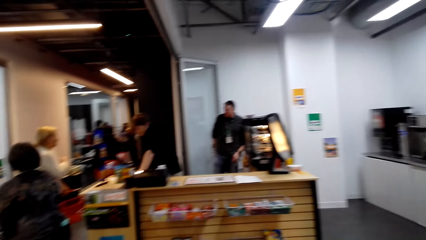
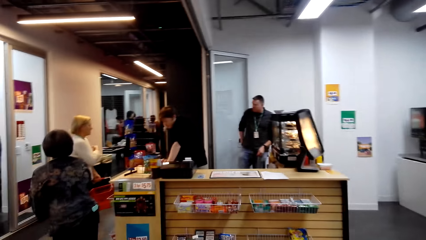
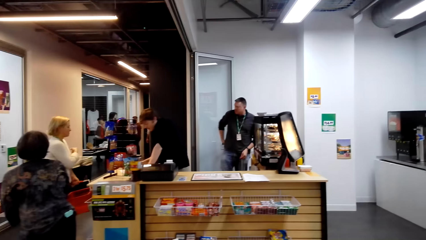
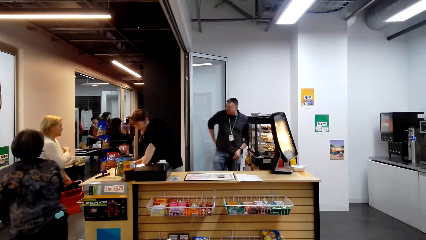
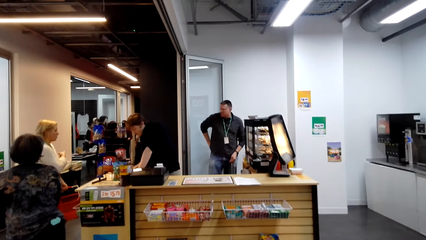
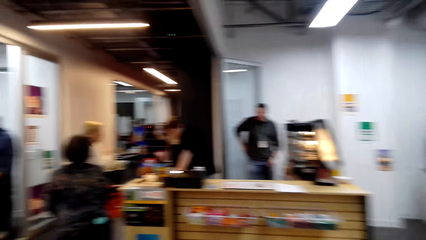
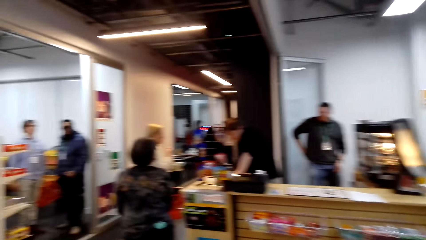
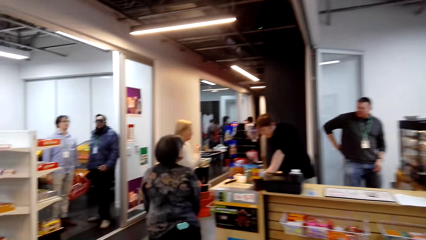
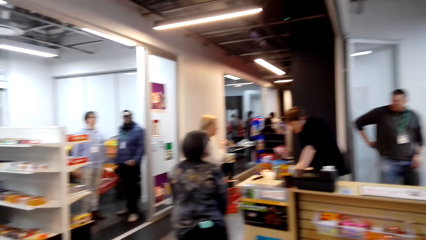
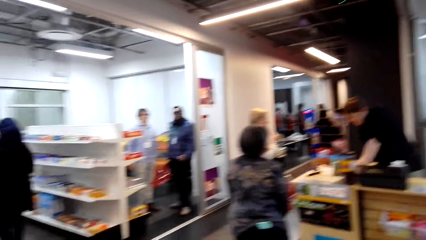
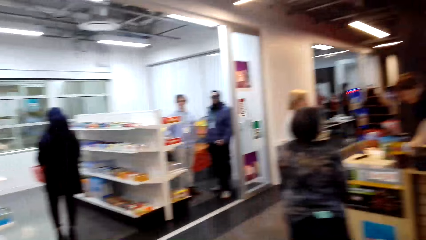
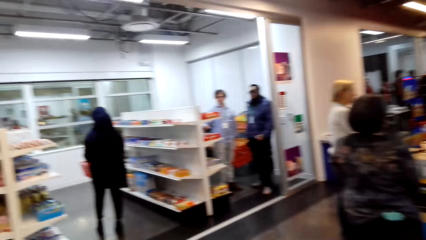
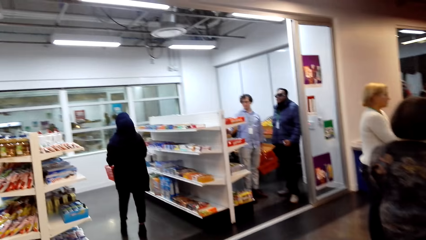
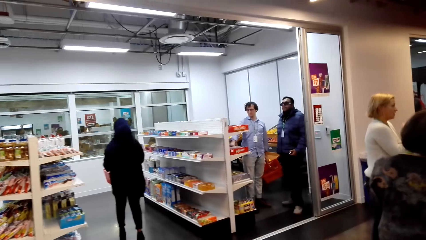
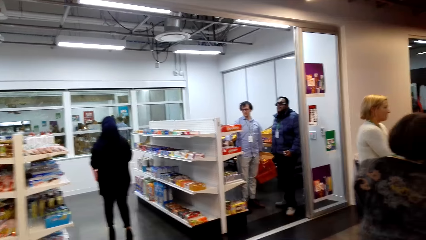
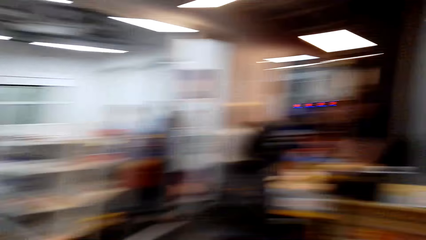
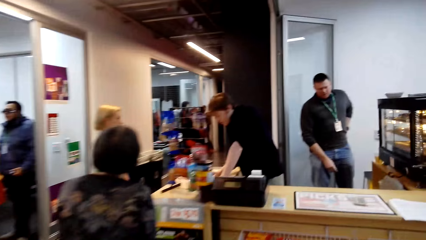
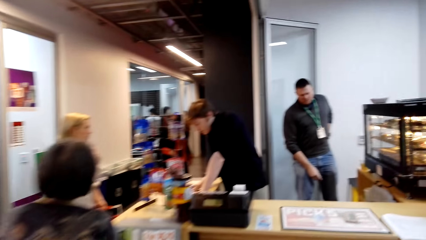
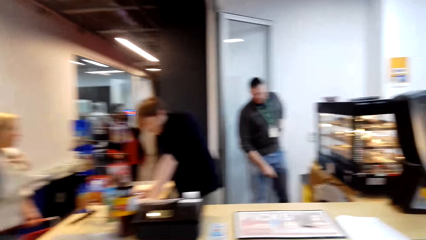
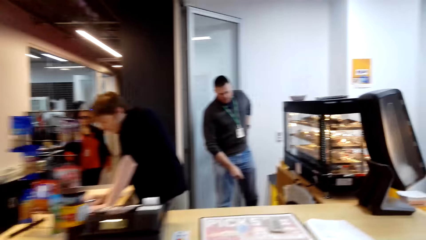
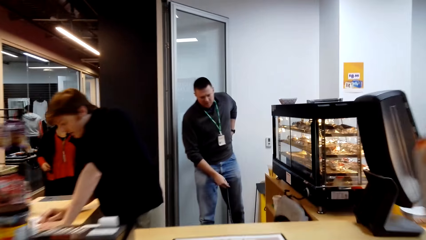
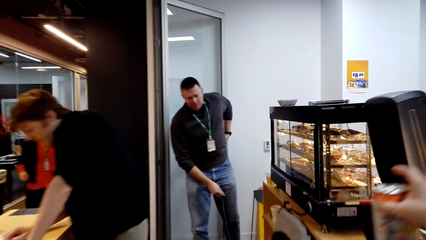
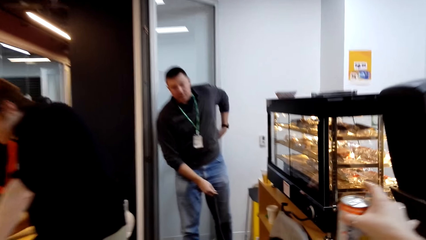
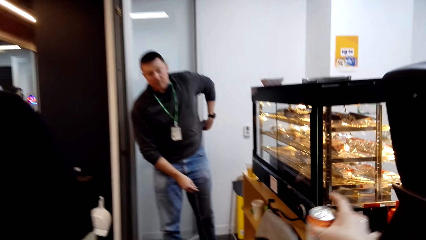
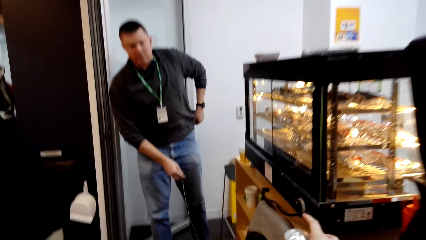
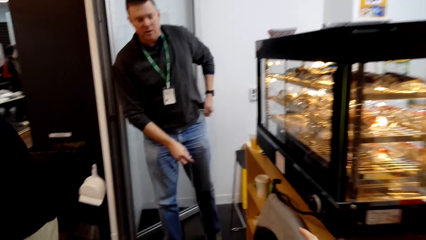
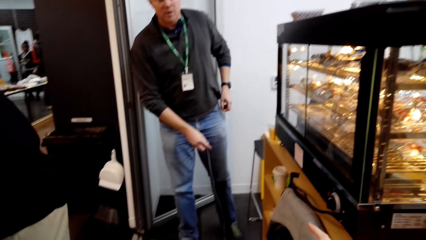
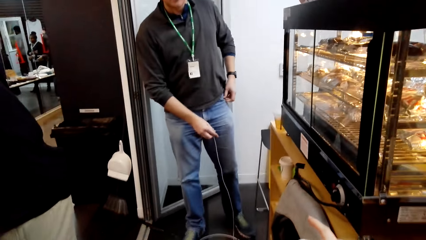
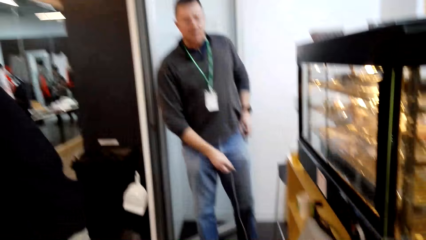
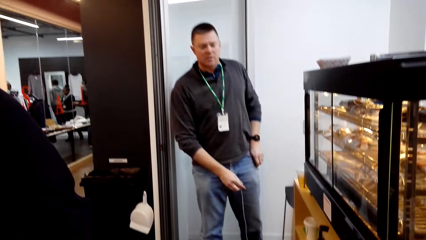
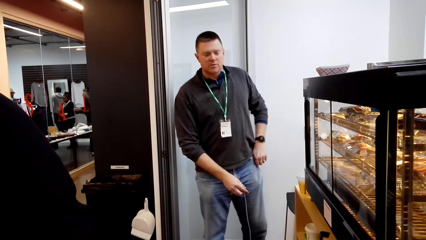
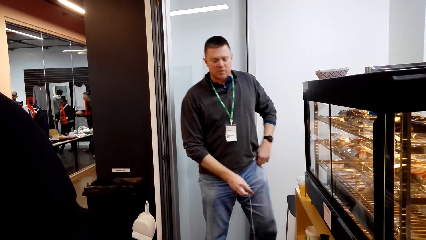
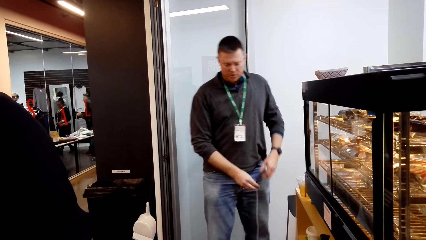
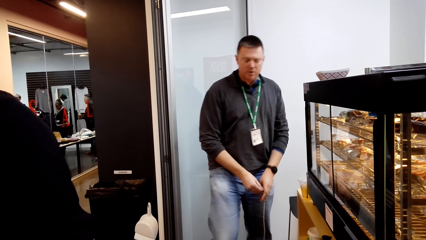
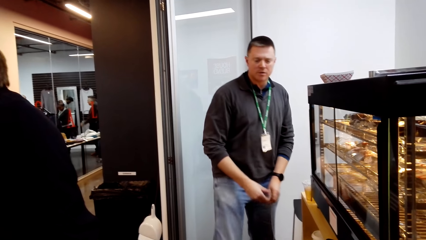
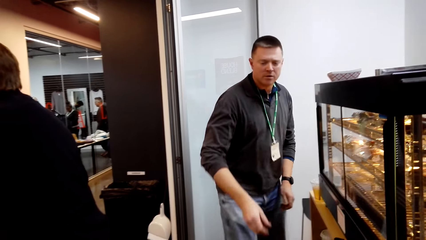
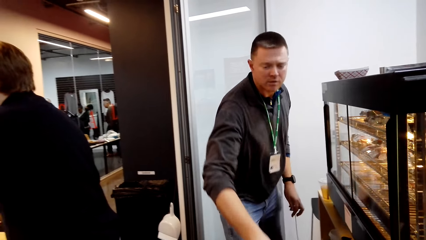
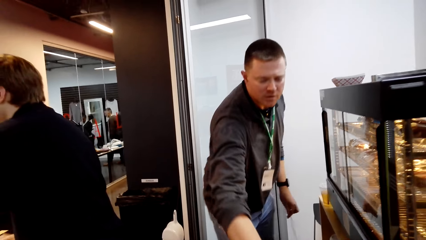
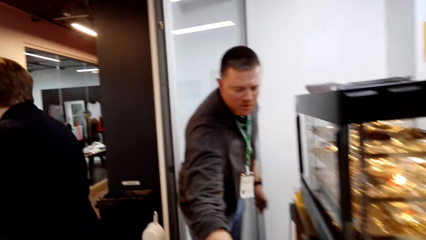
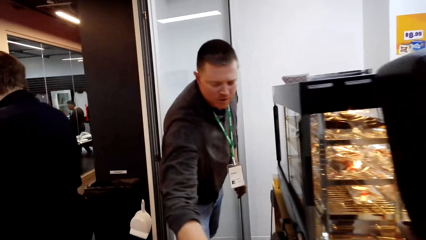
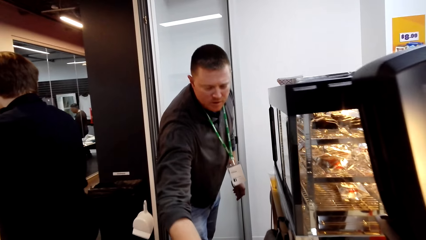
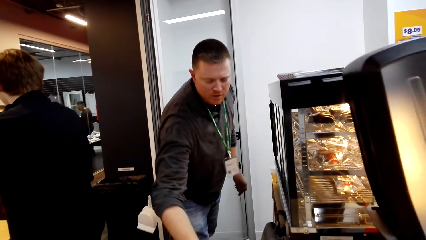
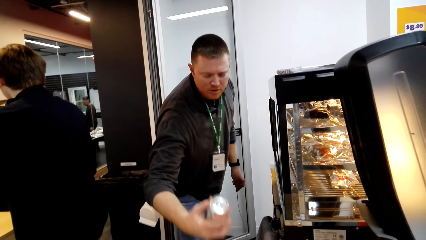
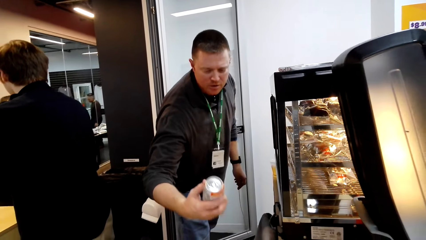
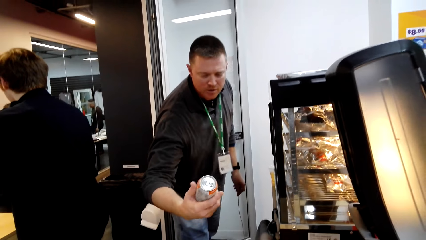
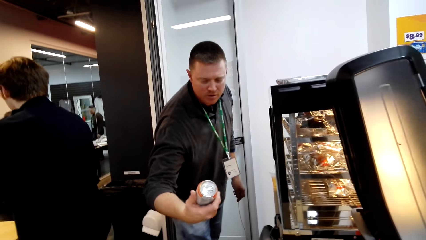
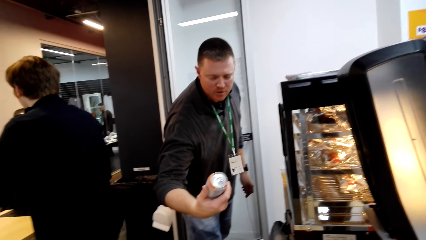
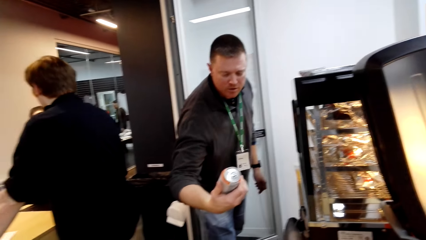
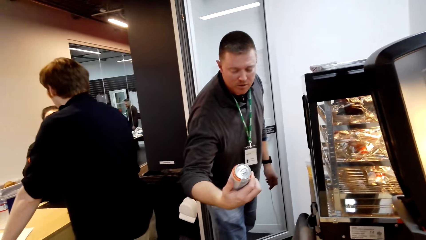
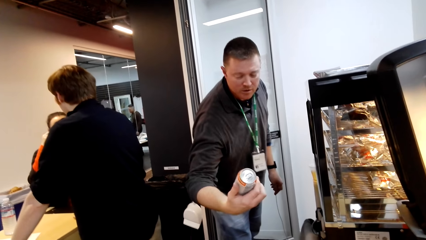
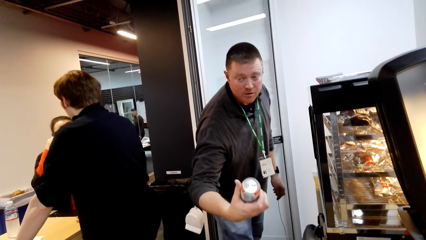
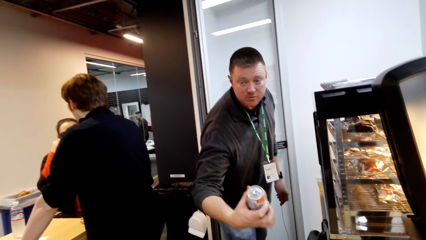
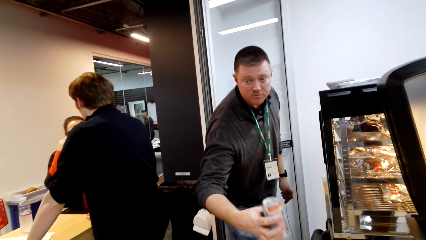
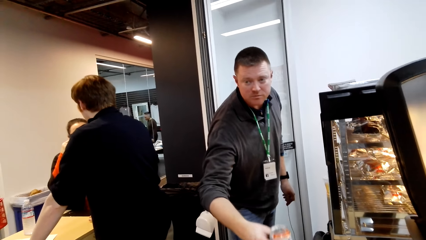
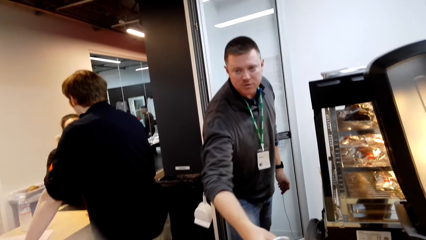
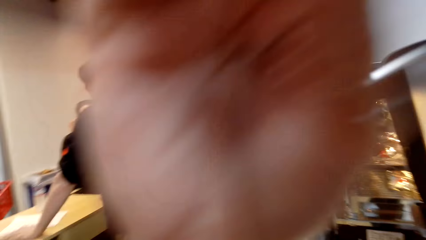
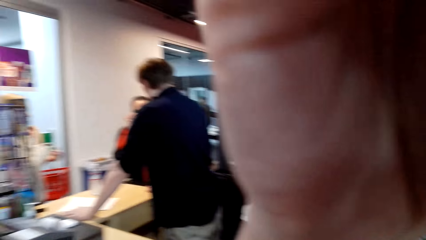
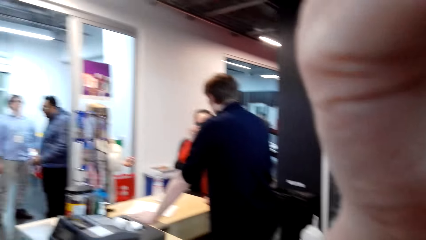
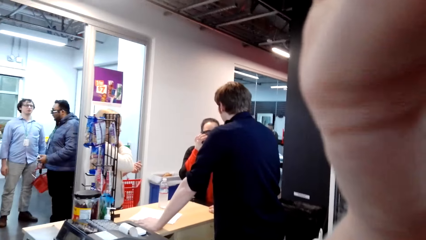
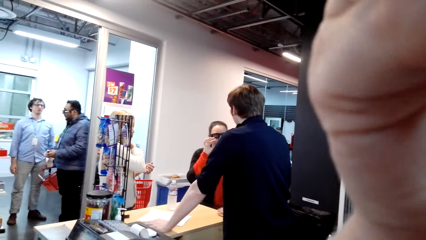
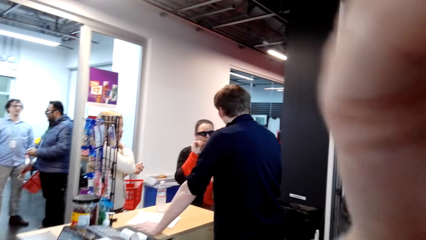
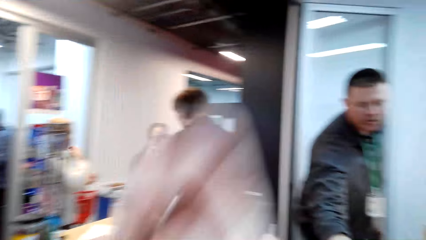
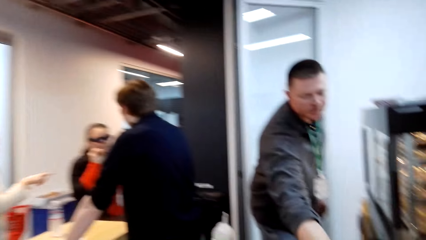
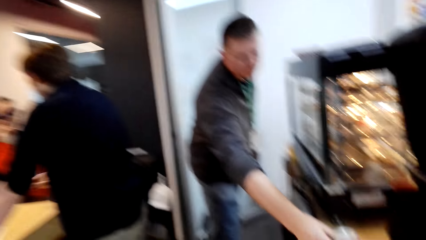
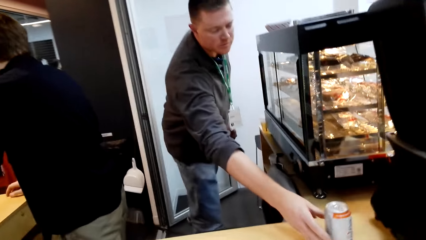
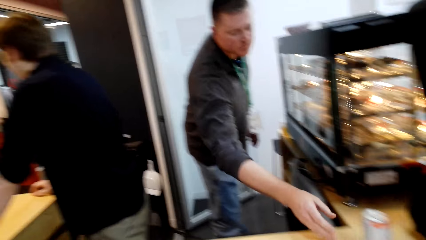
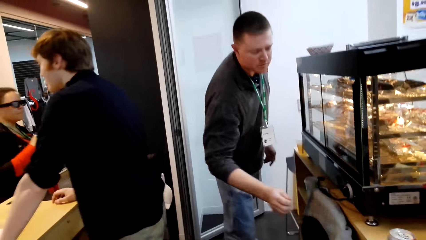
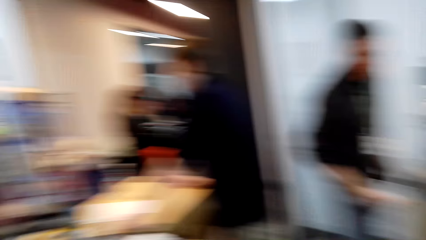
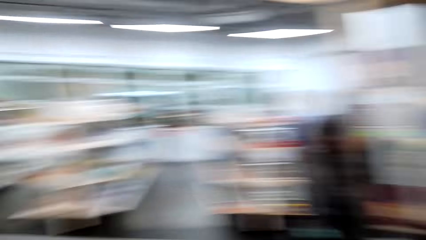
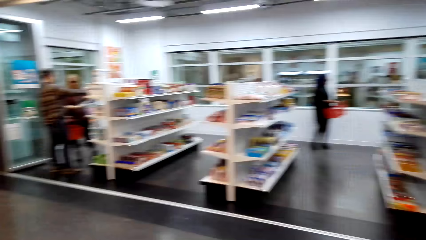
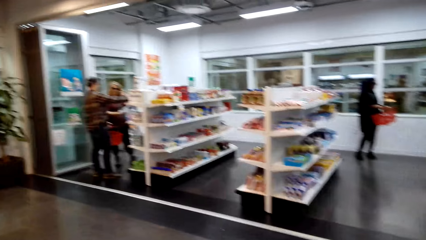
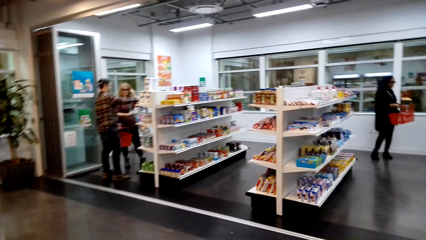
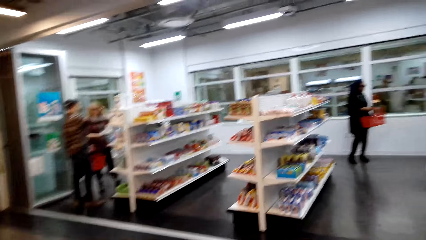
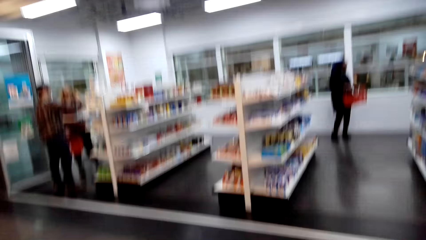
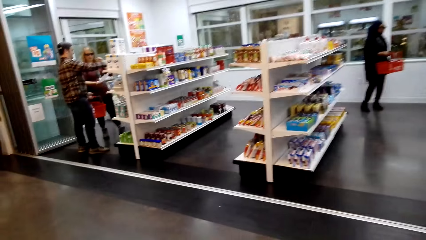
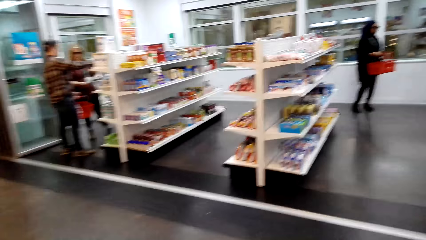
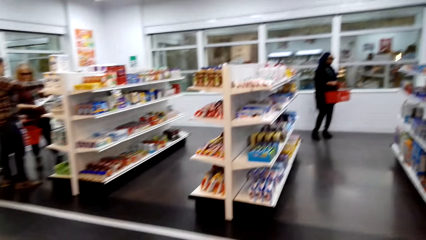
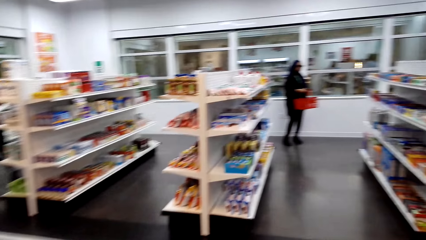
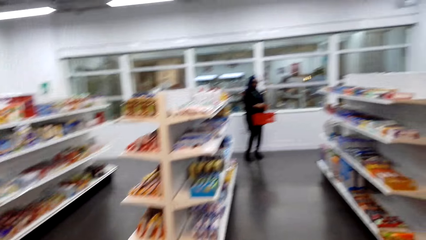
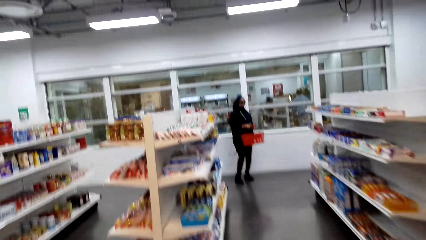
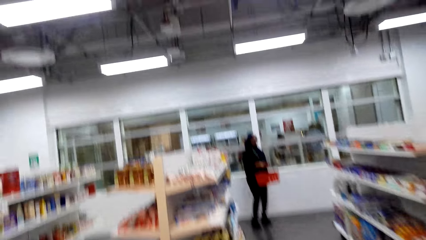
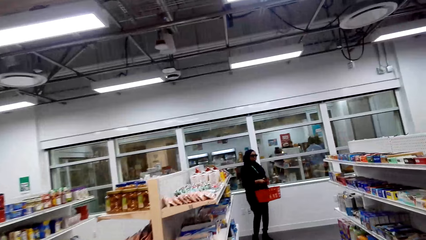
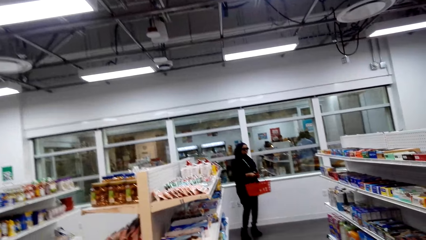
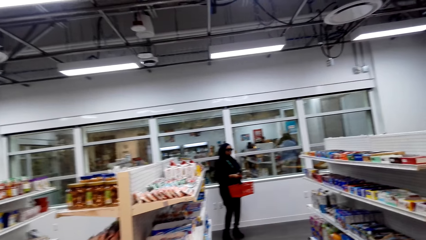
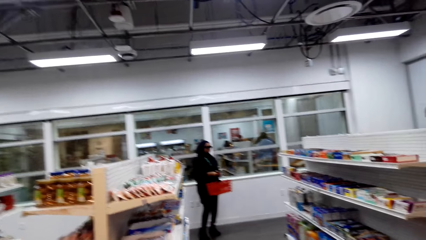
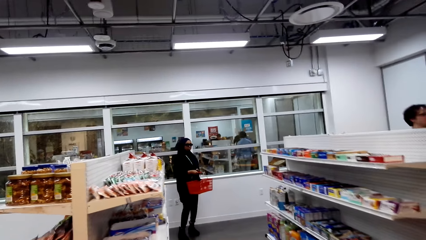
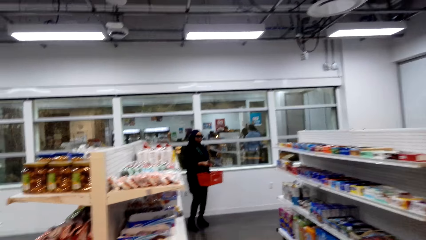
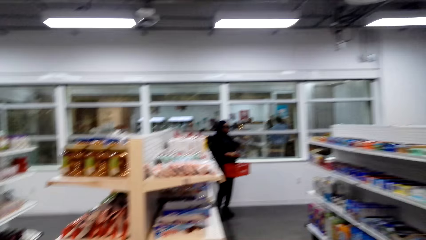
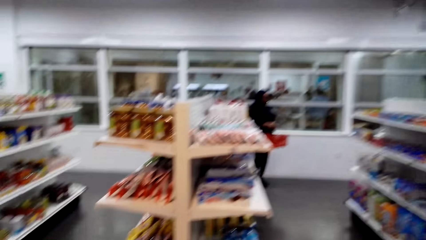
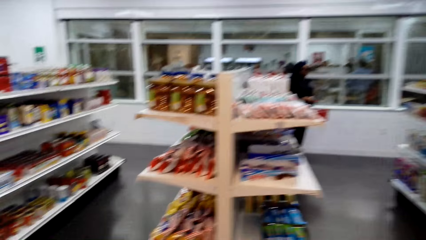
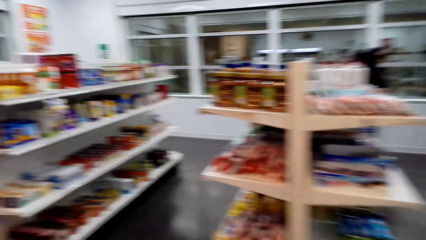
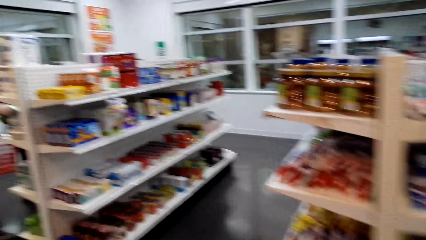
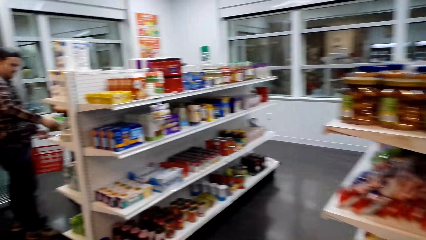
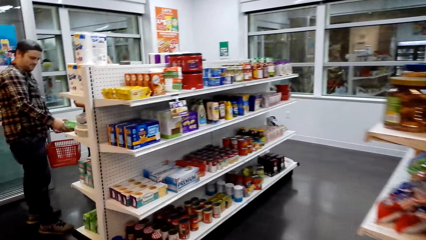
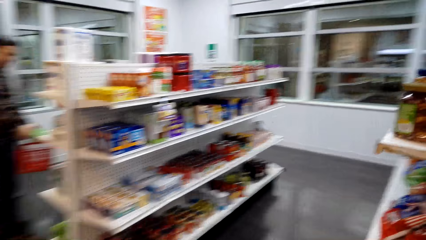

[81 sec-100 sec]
The camera wearer picks up a drink from the table. They walk towards the counter. They dialogue with a man and place the drink on the counter. They give the man a can. The man takes the drink from the counter. The camera wearer stares at the drink. The man stares at the can. The camera wearer adjusts the camera on the head. They place the drink on the counter. They stare around the shop. They walk around the shop.
